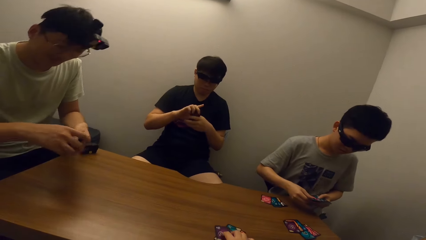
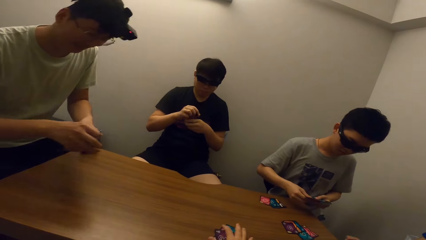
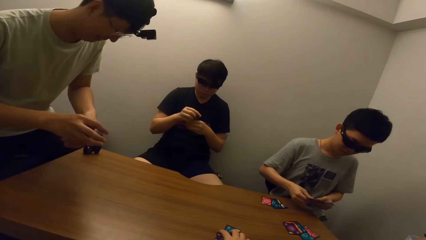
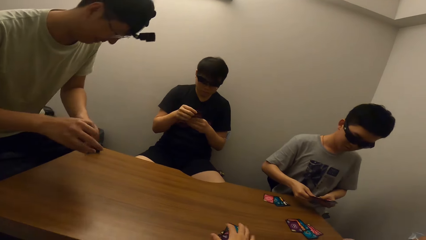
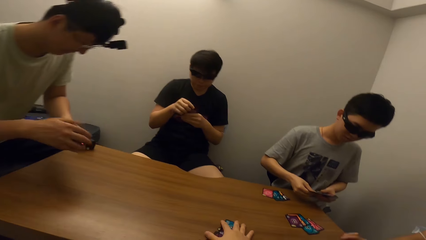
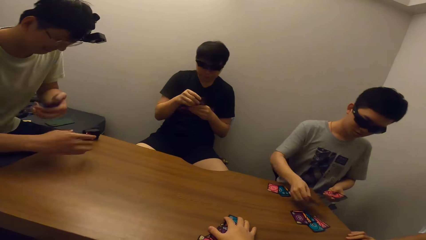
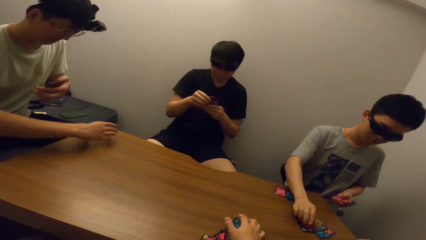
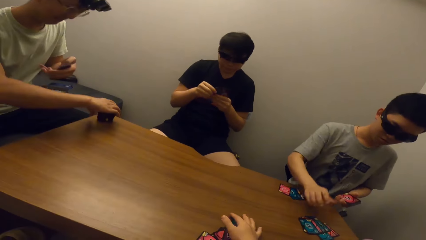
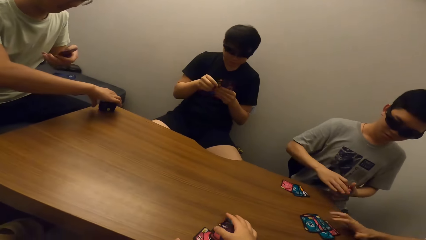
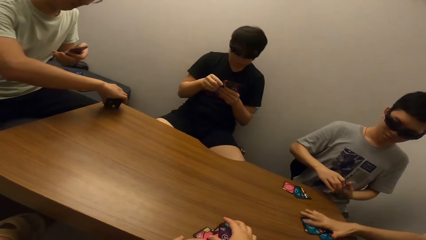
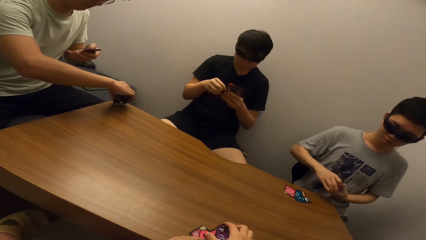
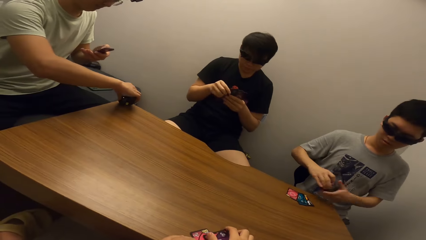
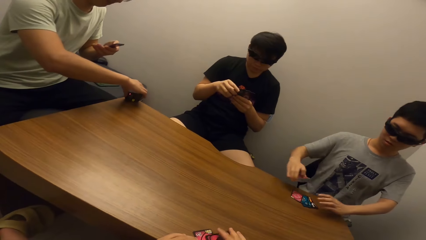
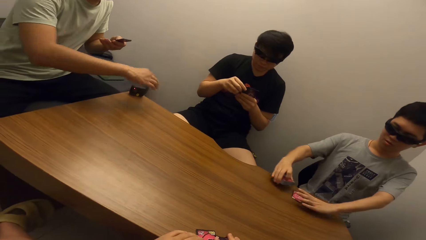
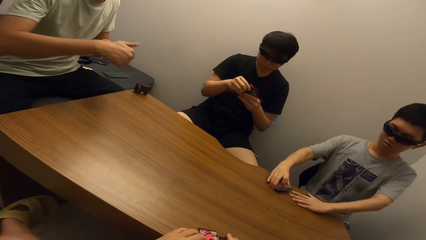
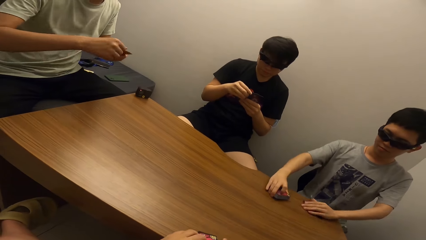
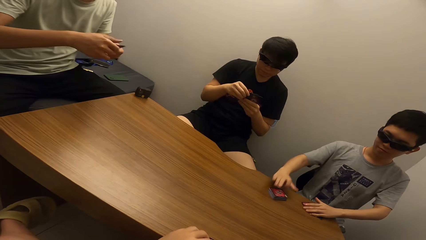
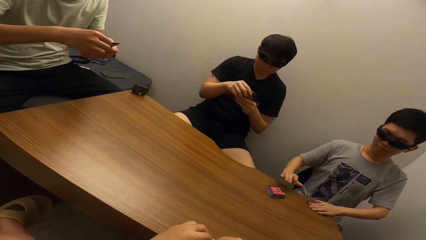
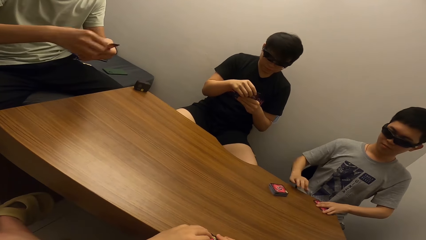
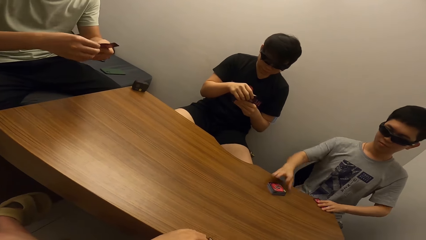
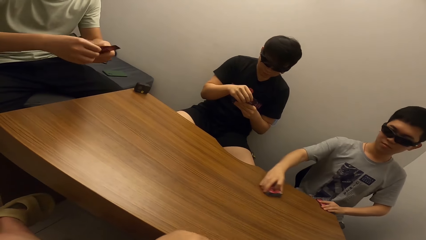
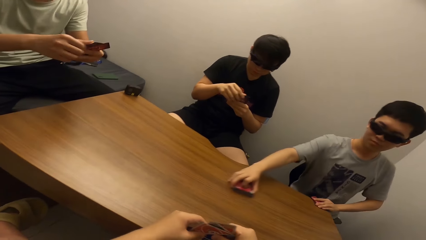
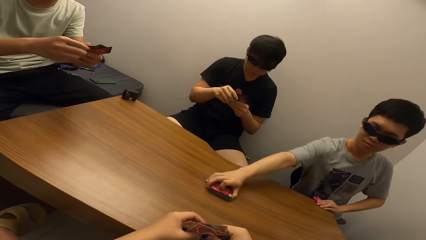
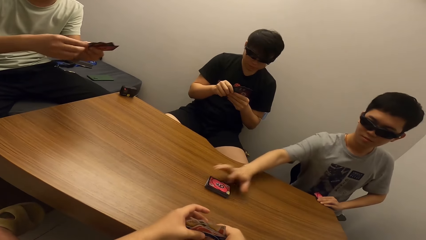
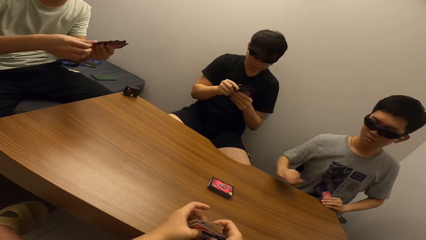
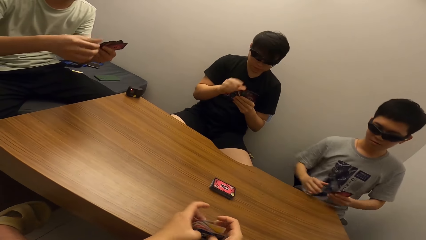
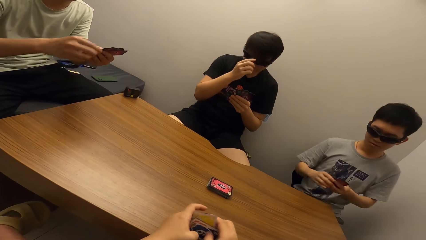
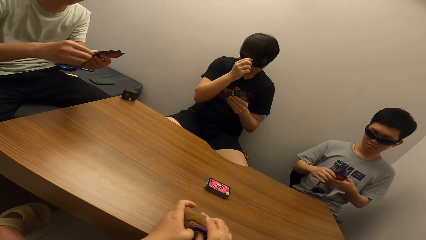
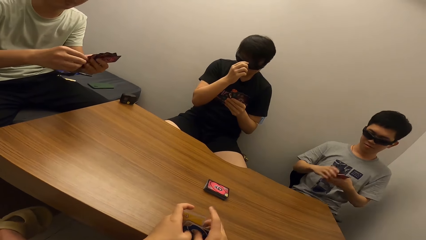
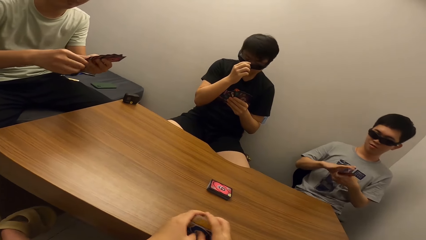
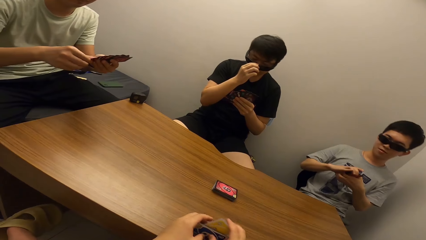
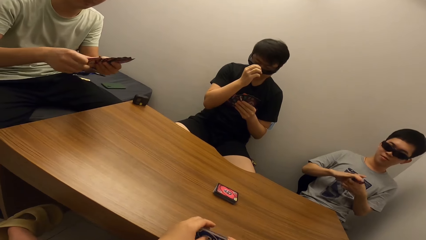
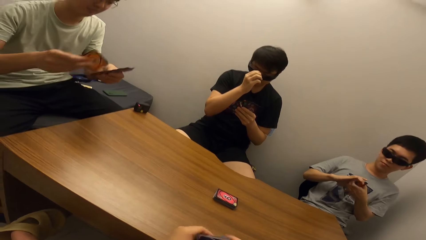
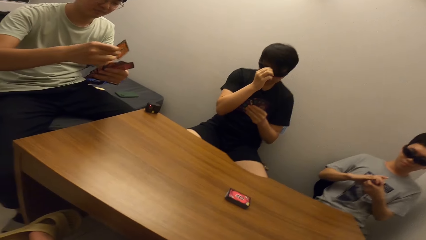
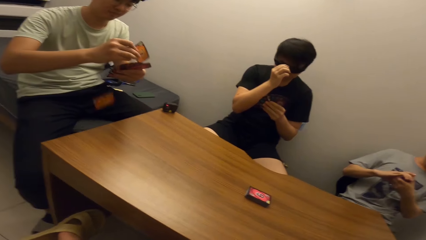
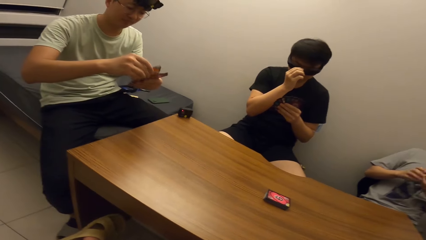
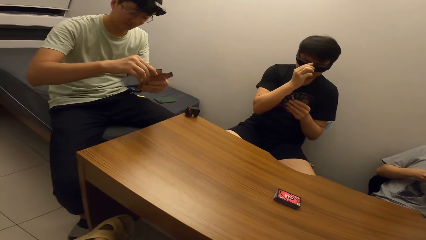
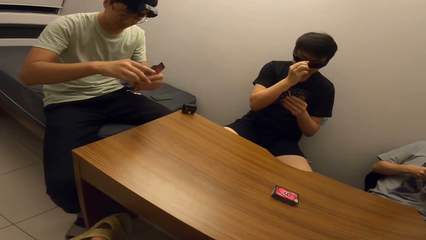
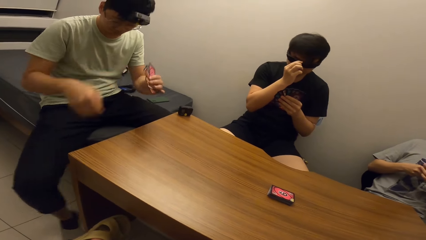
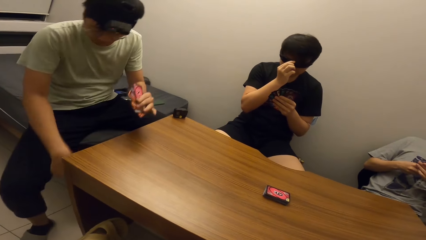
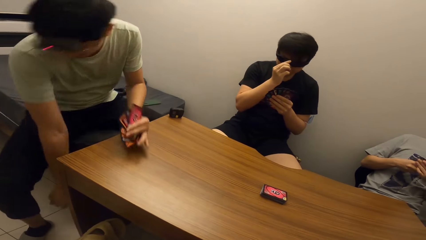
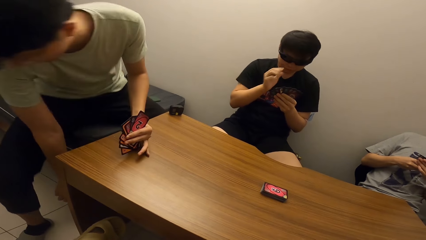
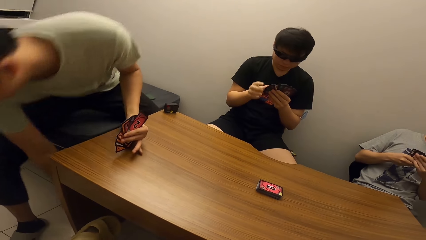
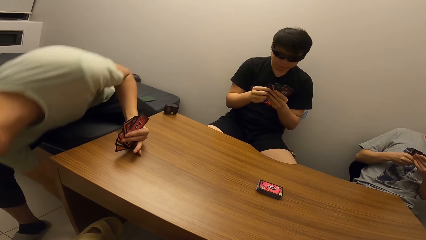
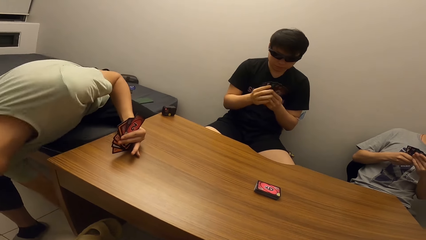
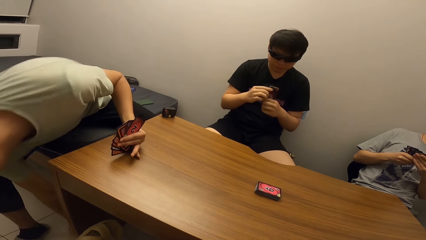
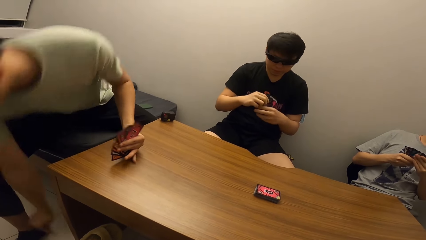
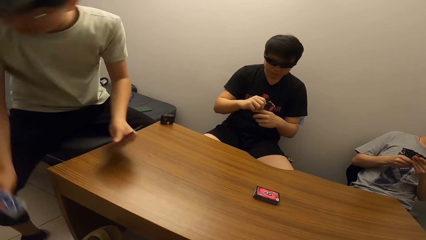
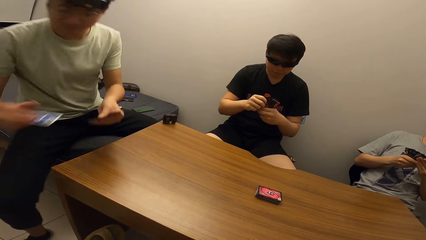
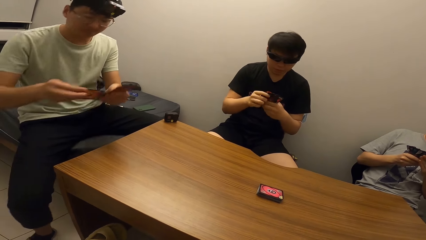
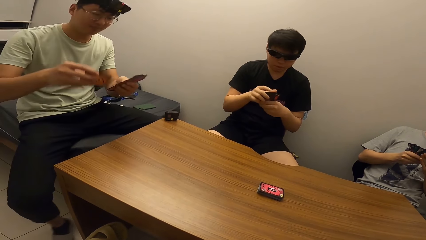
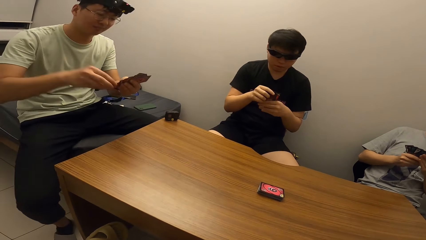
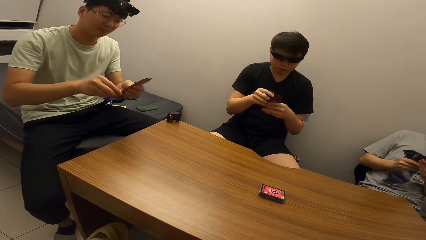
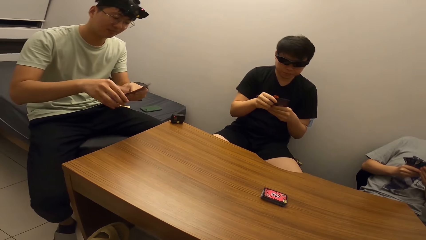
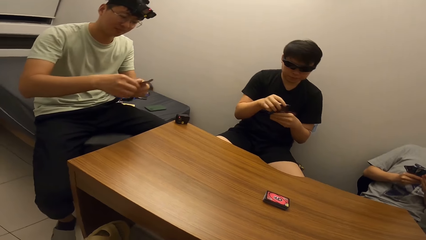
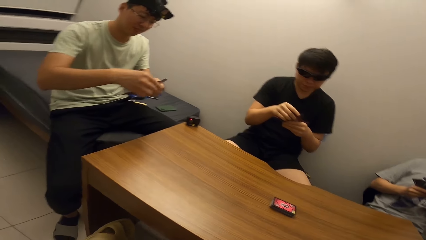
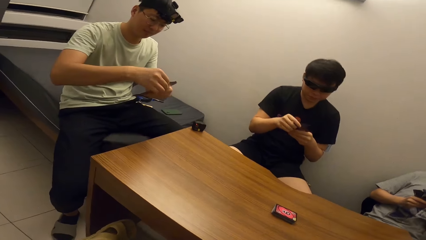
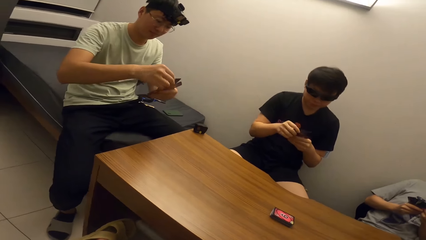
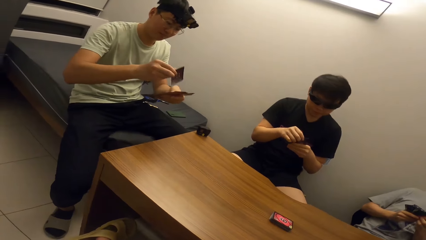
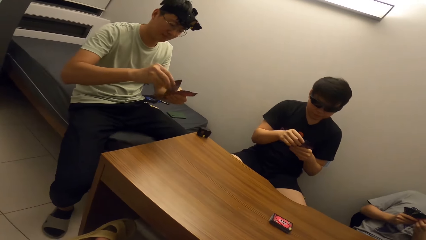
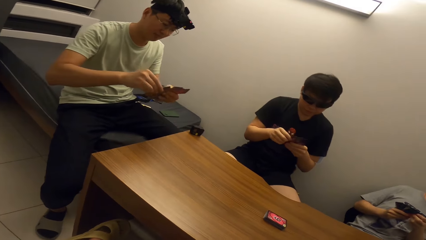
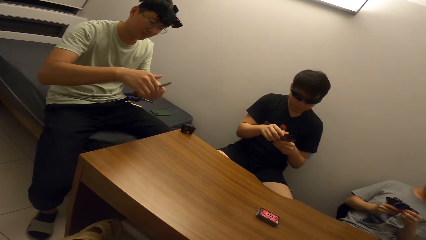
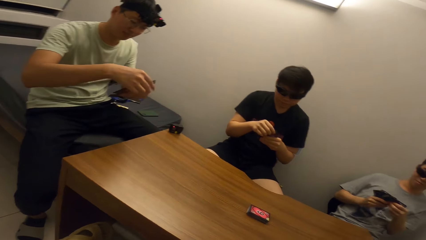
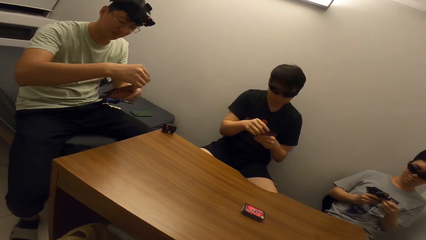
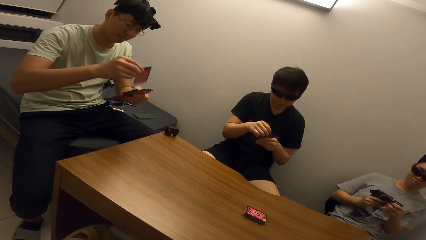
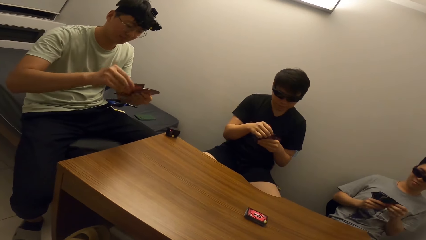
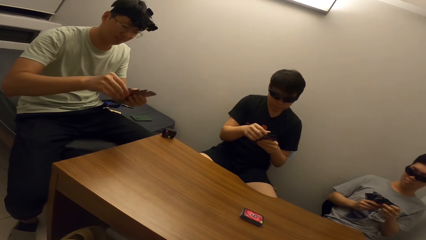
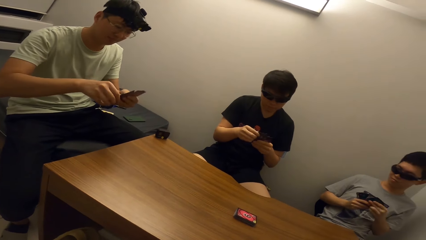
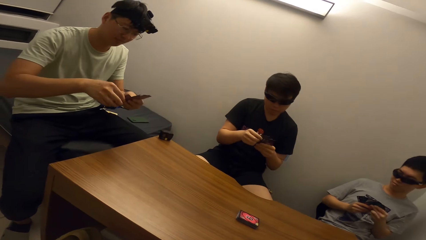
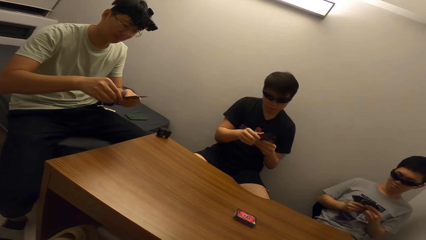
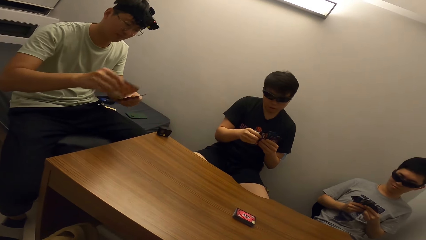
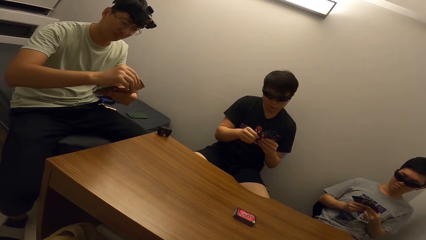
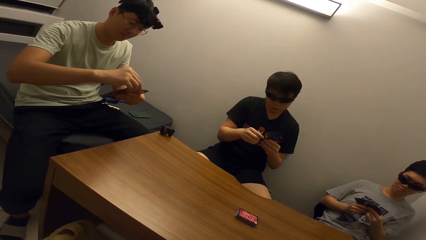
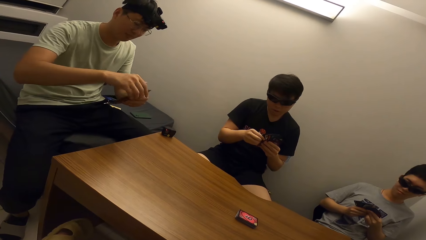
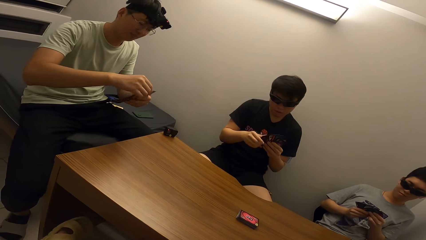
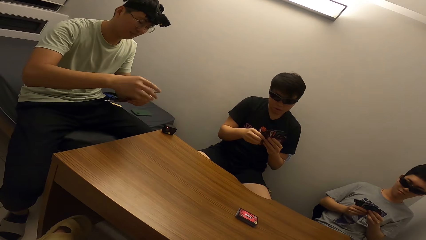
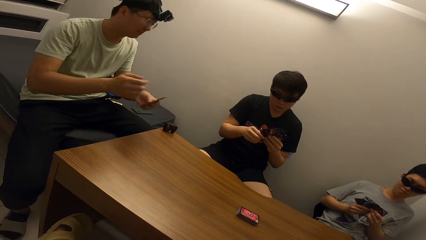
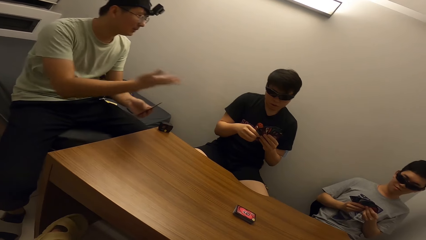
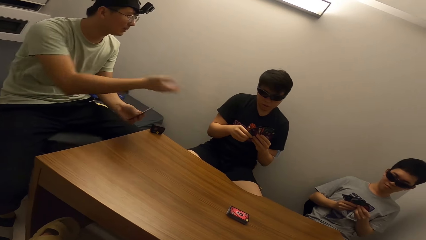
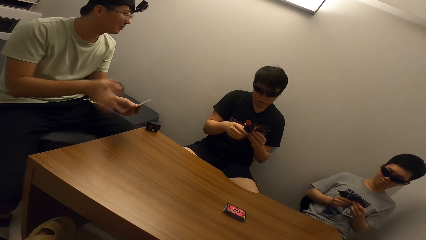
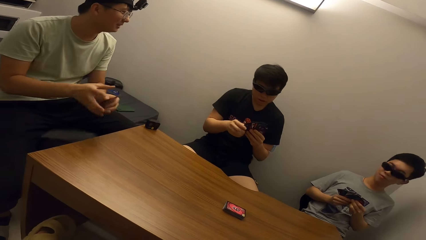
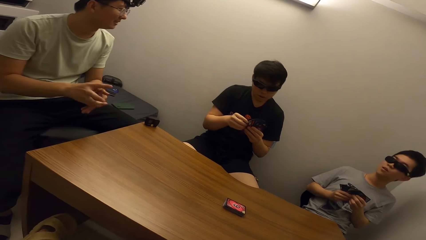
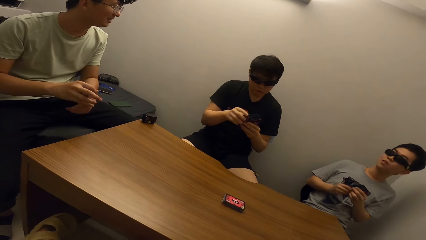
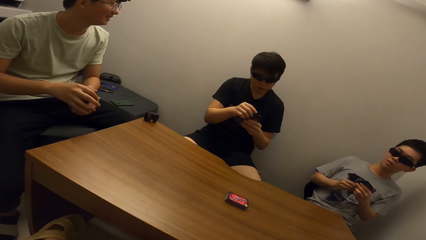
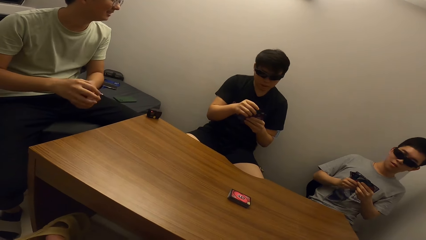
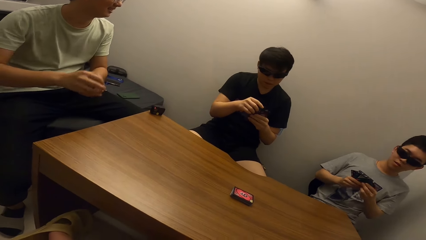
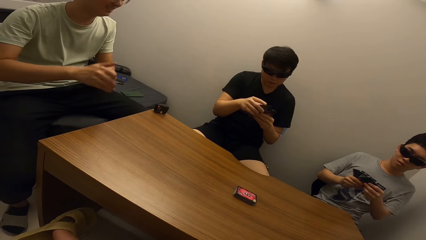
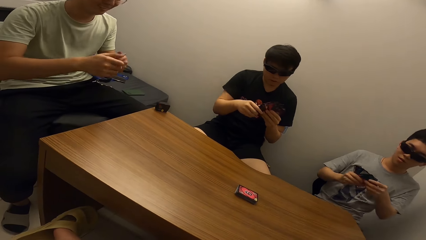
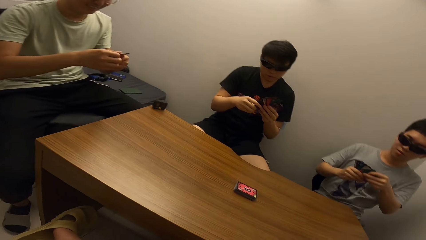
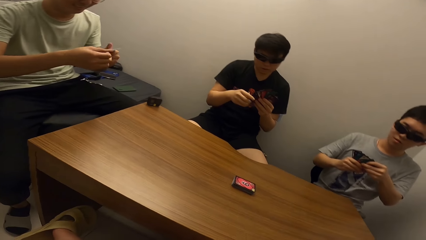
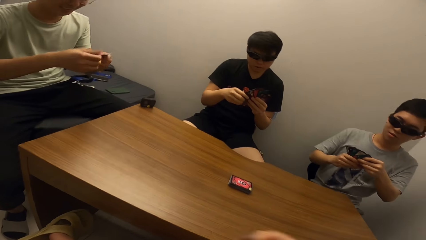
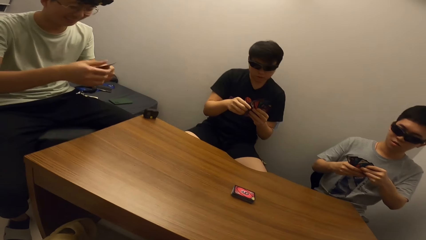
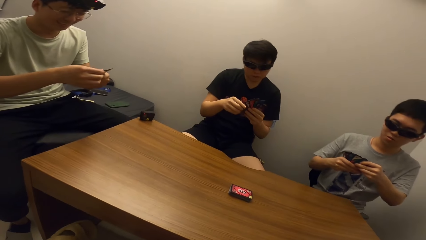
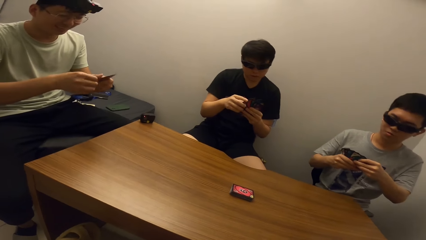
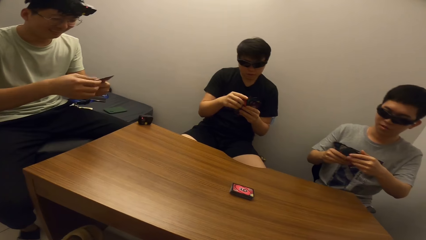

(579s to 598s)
A boy places cards on the table. The camera wearer collects the cards. A man takes the cards. Another man places a card on the table. The boy moves cards on the table. The camera wearer arranges the cards. A third man picks a card from the ground. A fourth man shuffles the cards. The third man shuffles the cards and talks to the boy.
